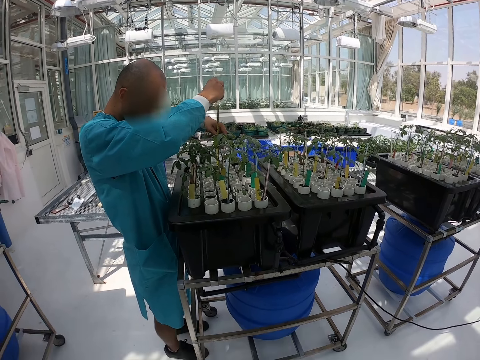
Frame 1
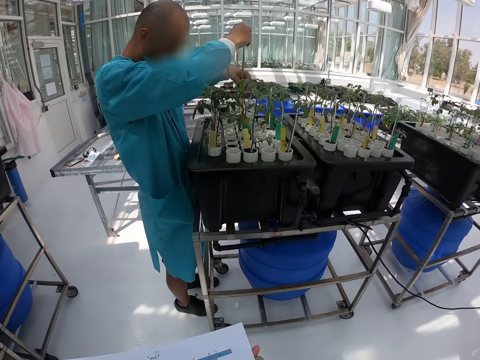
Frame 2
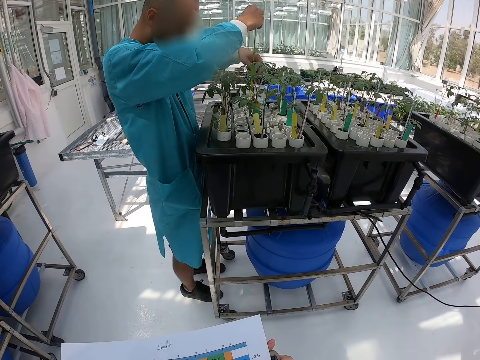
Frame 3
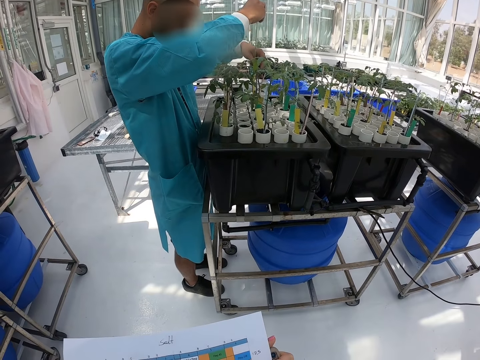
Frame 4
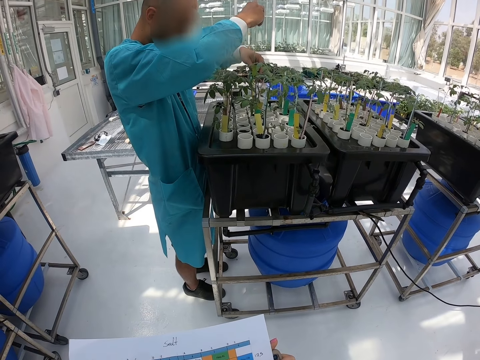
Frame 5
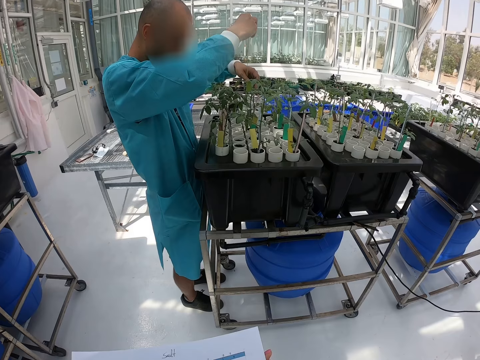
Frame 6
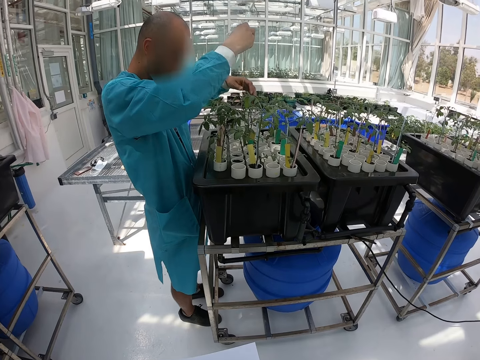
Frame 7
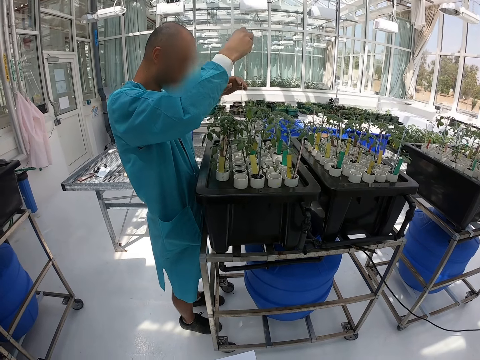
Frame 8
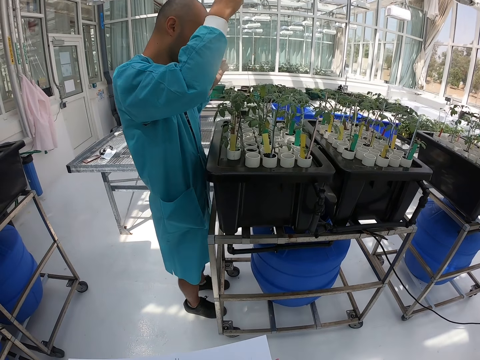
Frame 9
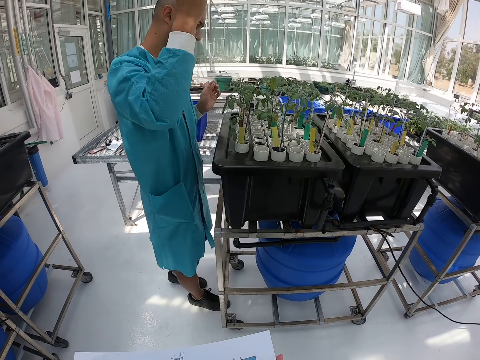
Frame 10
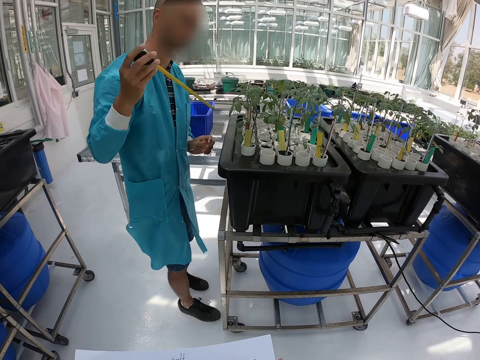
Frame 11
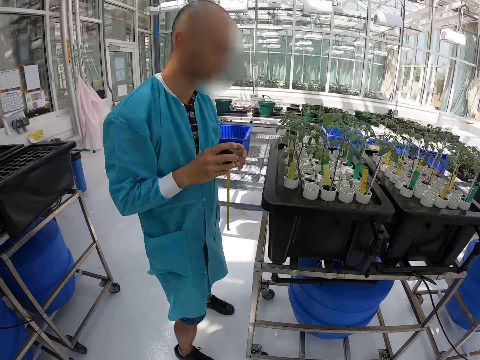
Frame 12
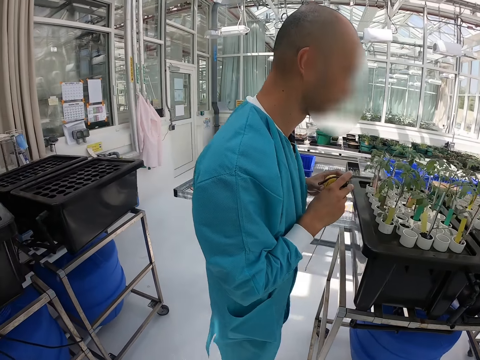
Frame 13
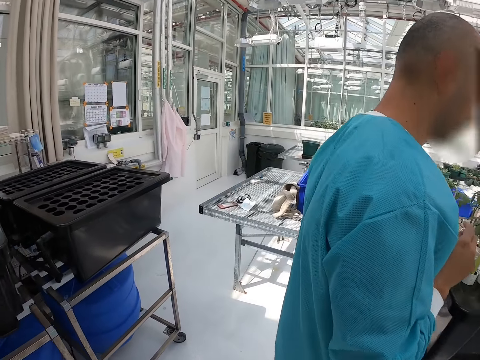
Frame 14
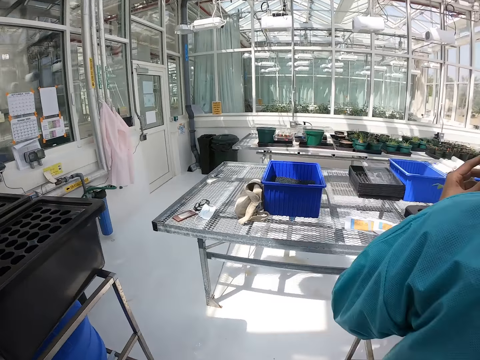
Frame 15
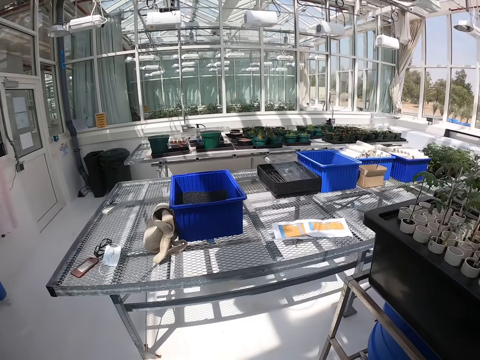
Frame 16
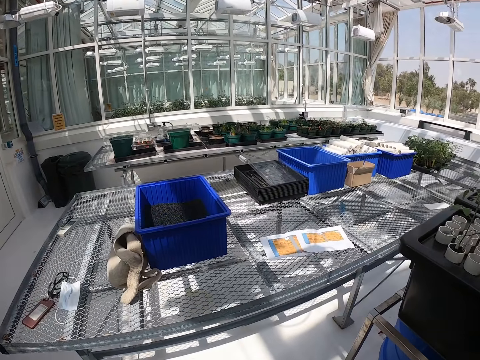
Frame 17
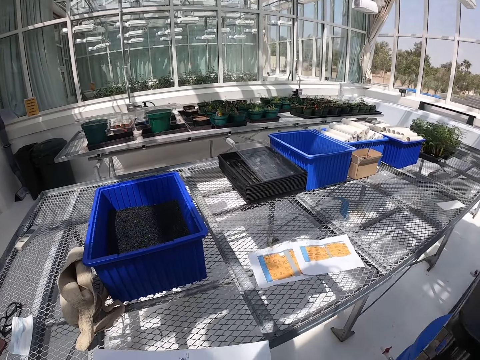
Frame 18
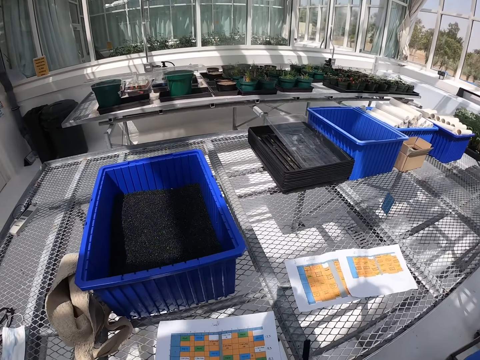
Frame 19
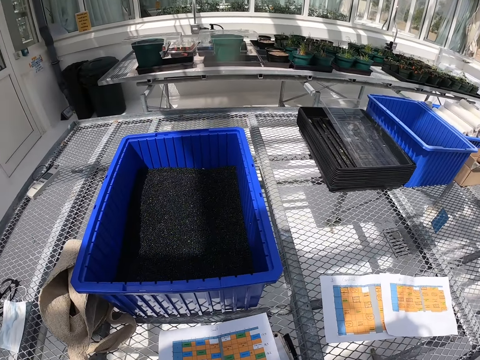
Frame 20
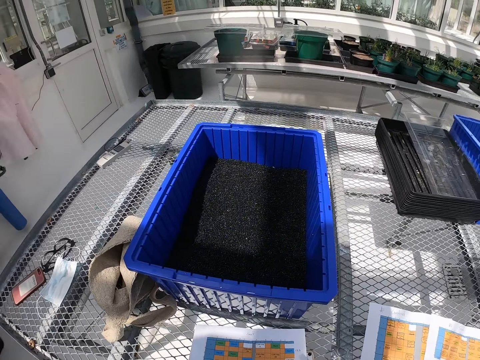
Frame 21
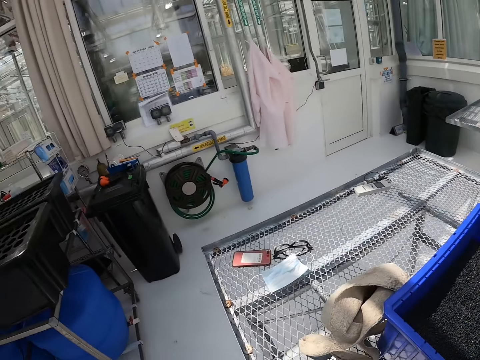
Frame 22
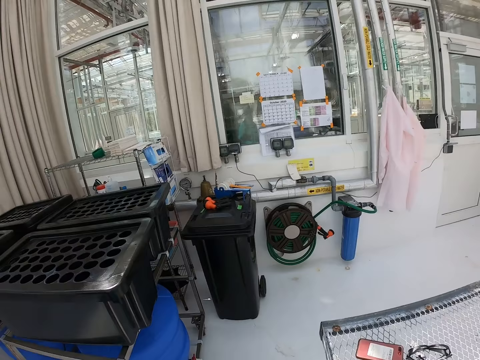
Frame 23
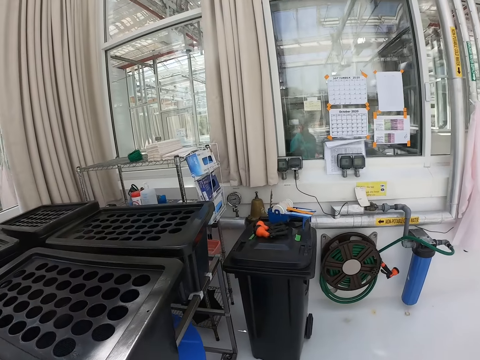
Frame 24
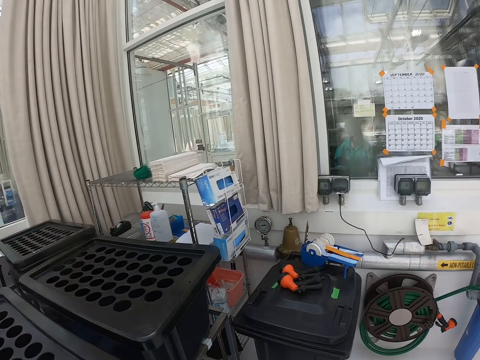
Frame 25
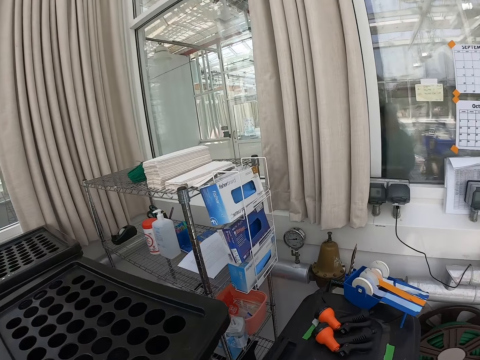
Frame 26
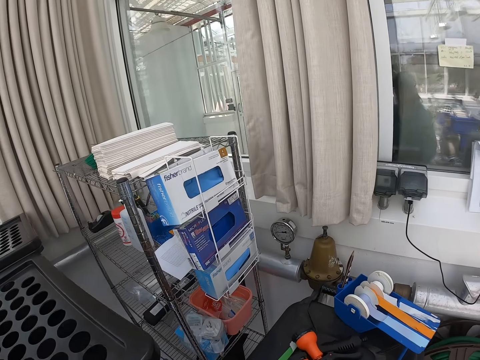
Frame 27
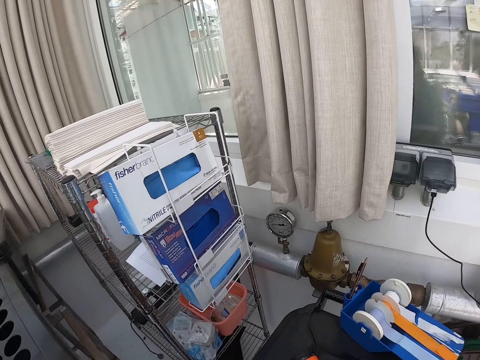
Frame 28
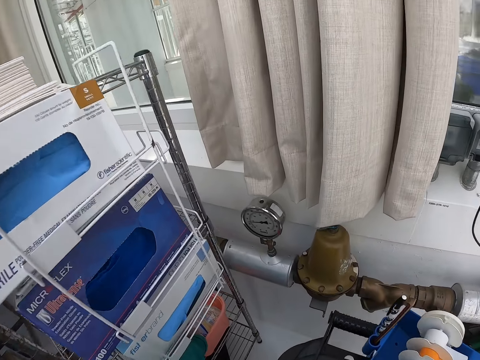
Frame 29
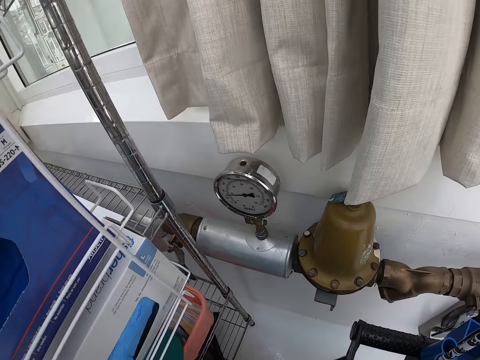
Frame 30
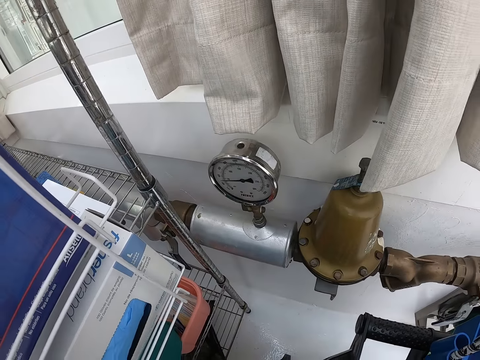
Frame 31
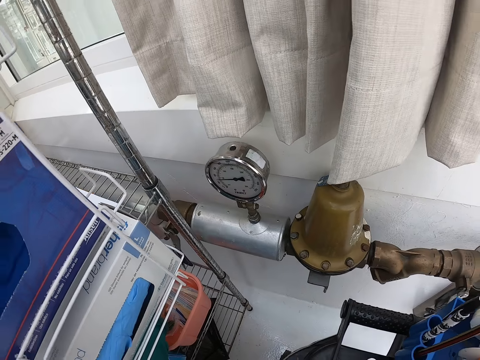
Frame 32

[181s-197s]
The camera wearer touches a paper. They watch the background.

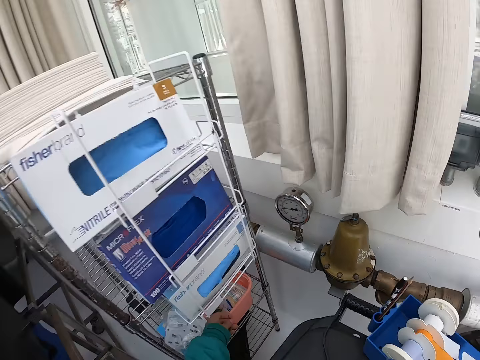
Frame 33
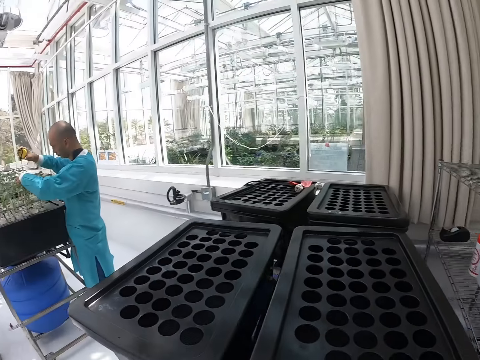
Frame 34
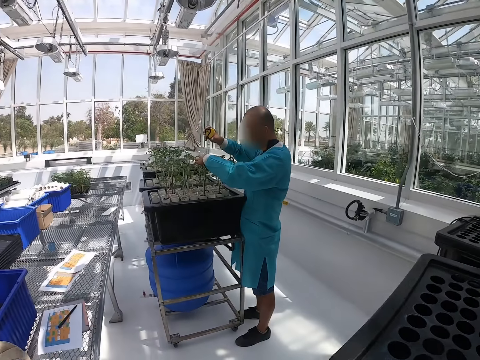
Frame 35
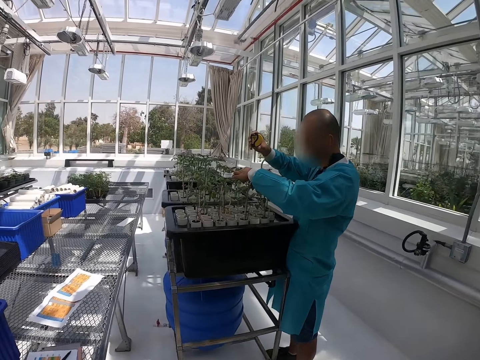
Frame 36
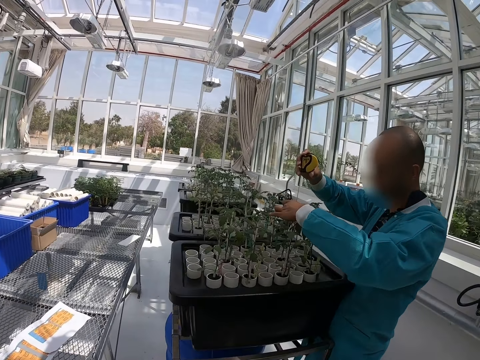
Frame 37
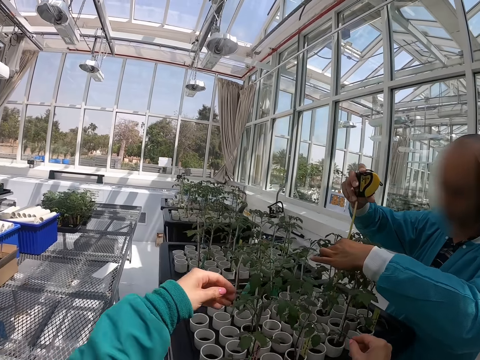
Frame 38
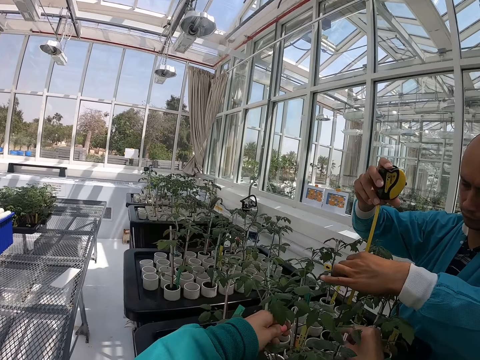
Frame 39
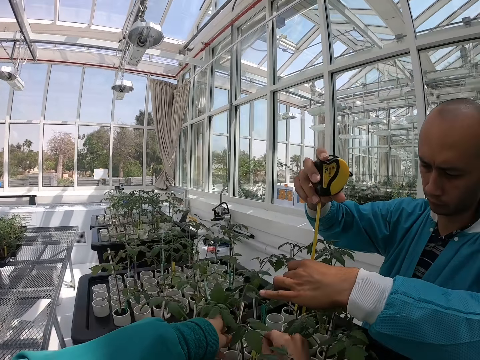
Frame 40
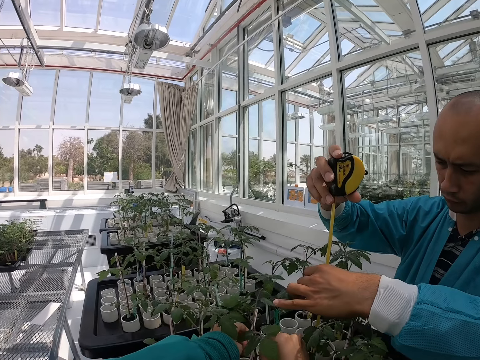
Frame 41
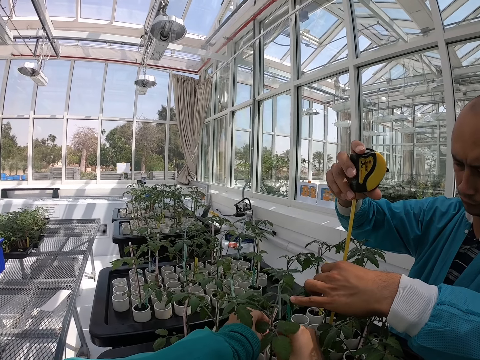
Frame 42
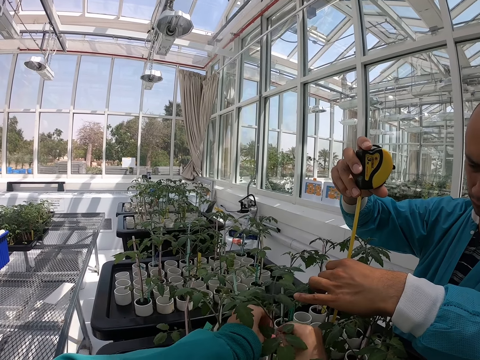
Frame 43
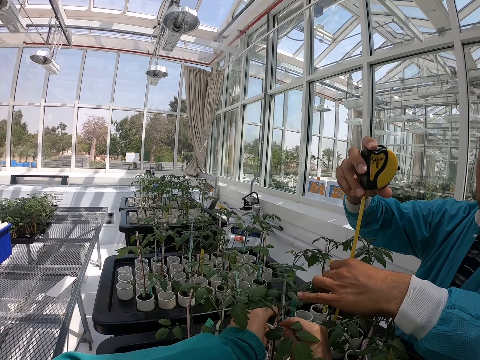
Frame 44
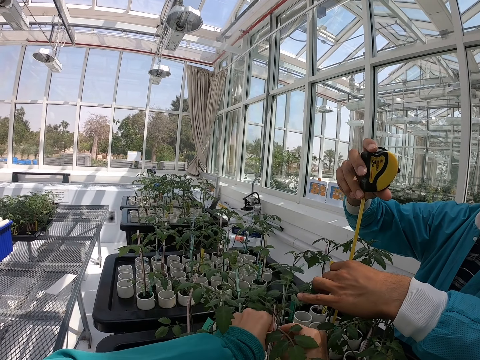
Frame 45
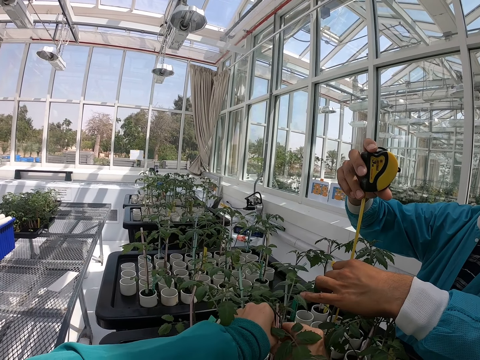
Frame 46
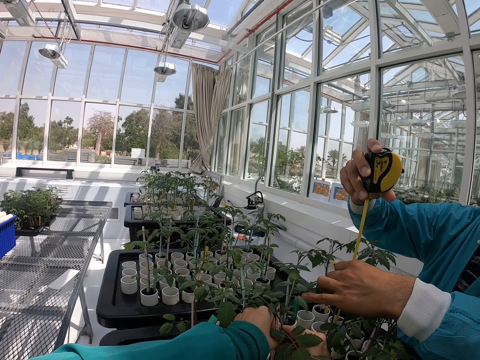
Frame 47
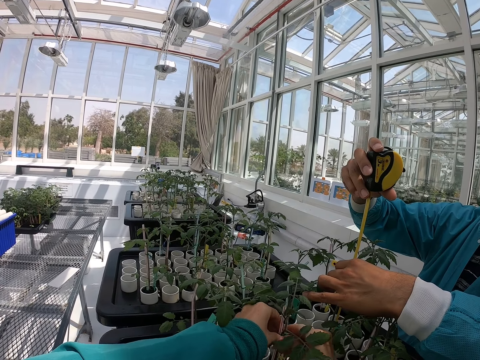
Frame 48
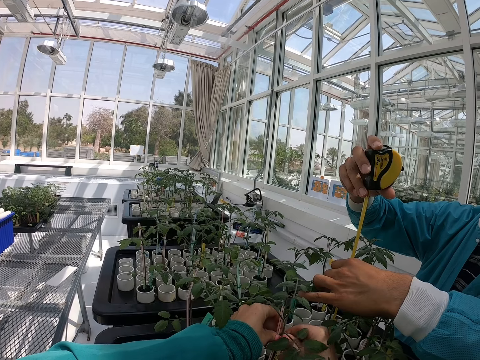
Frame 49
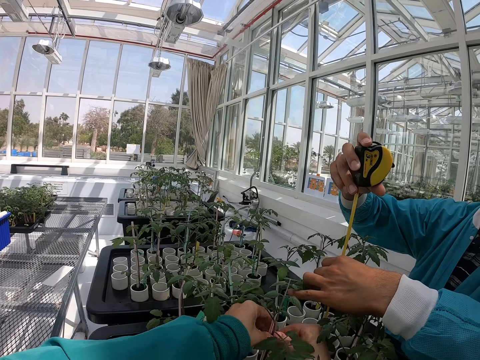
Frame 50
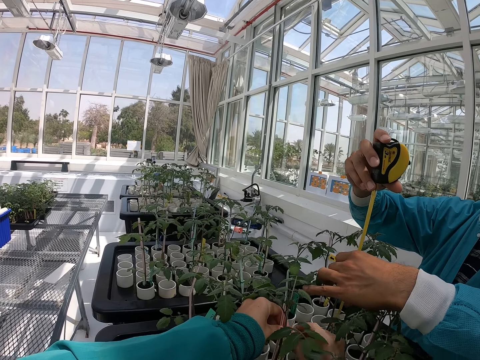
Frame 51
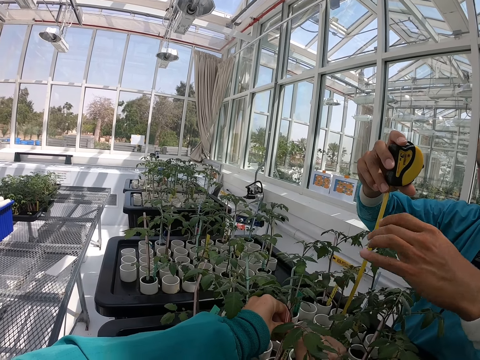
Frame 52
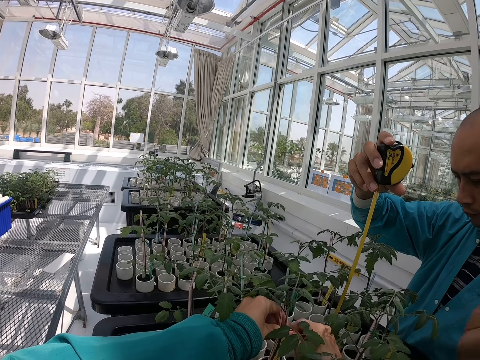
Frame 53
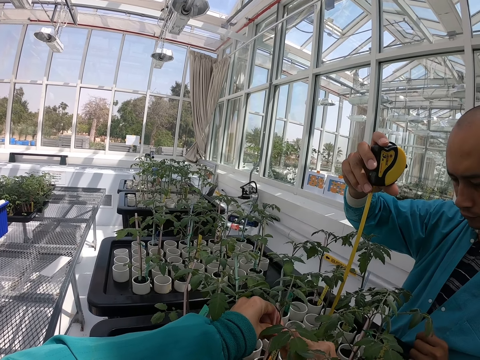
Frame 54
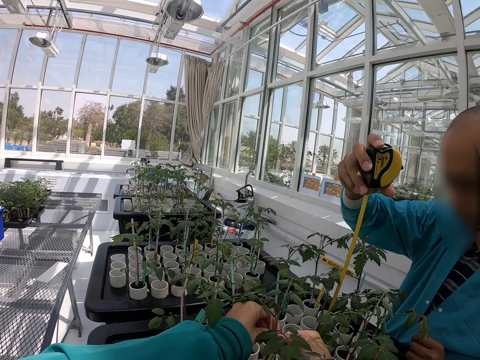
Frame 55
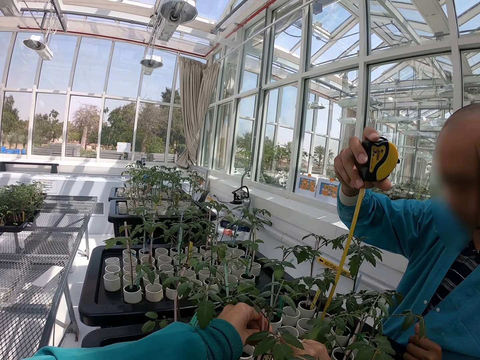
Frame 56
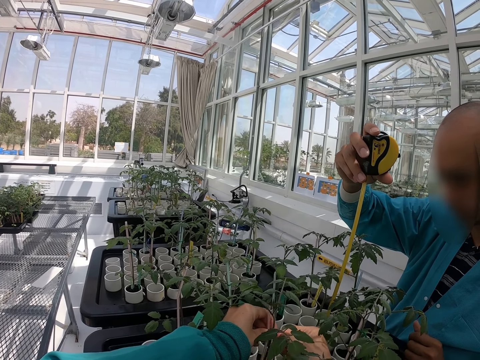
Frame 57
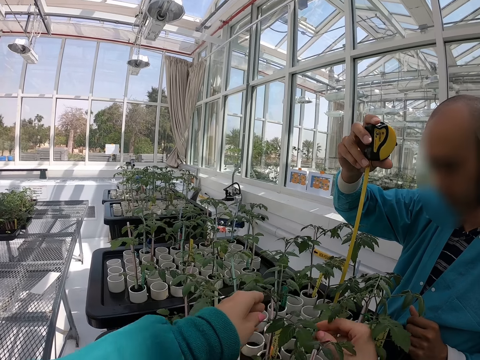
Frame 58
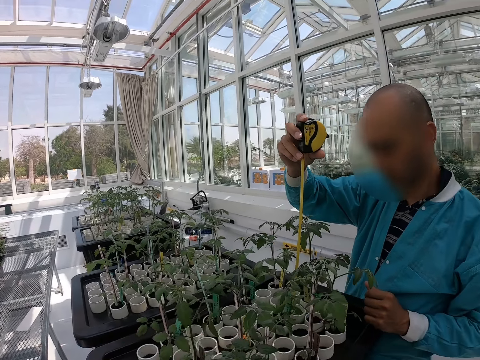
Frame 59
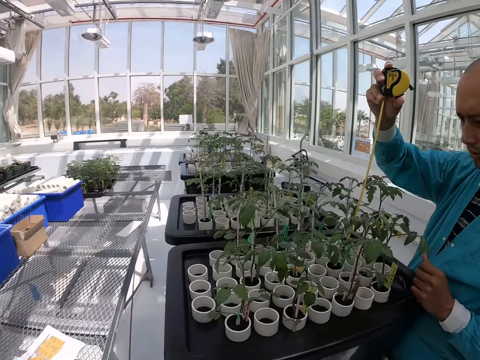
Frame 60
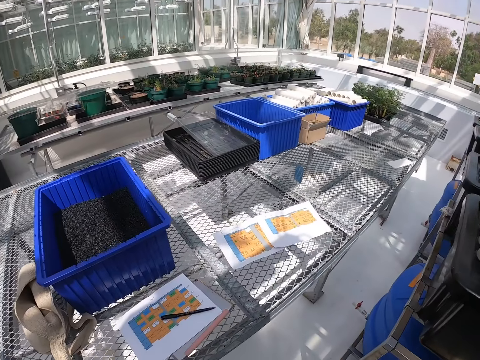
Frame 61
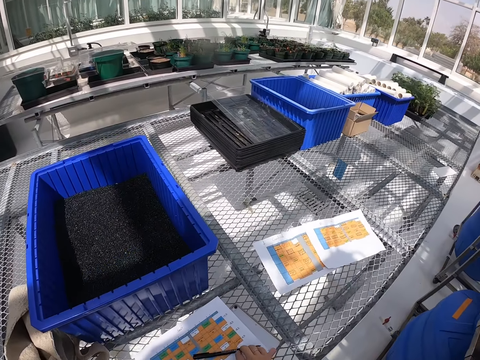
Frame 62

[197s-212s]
The camera wearer touches a seedling with his left hand. A person measures a plant. The camera wearer touches the plant.
